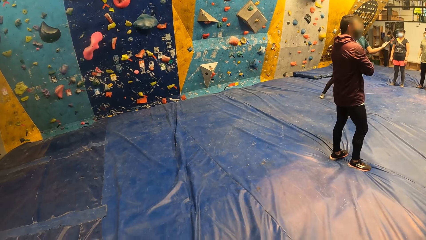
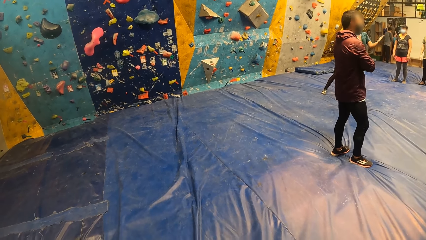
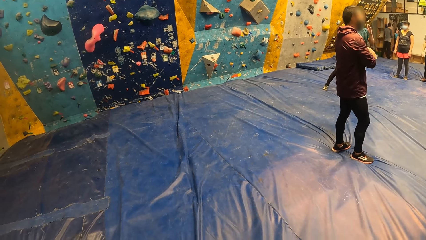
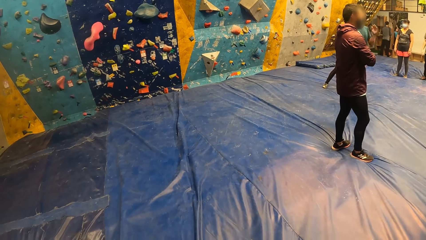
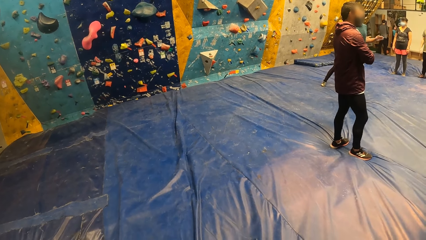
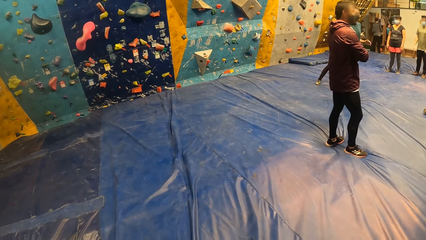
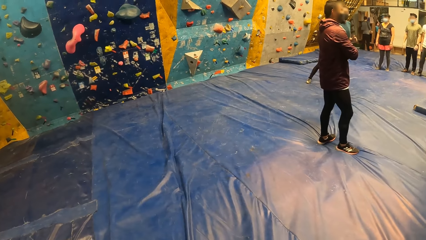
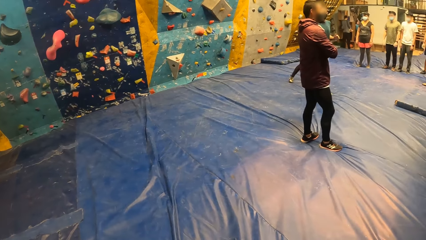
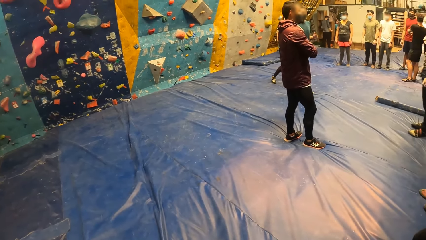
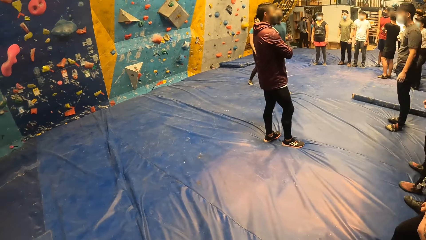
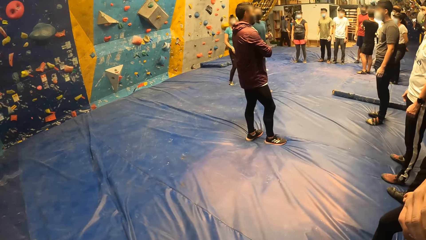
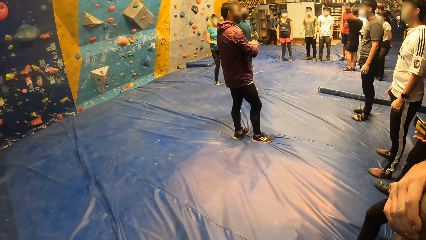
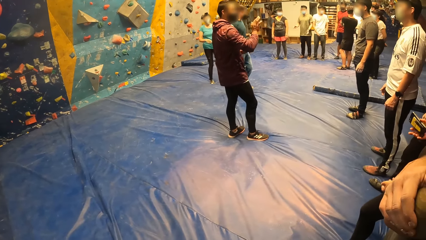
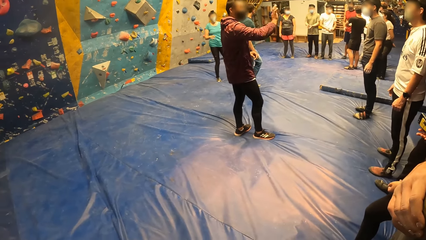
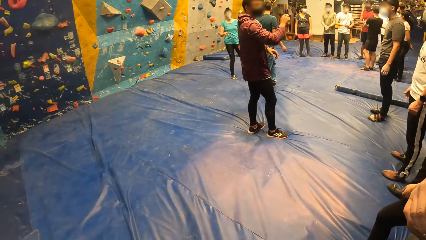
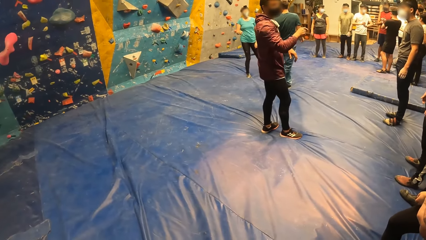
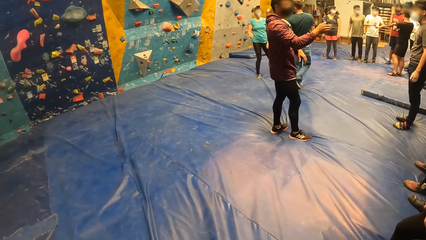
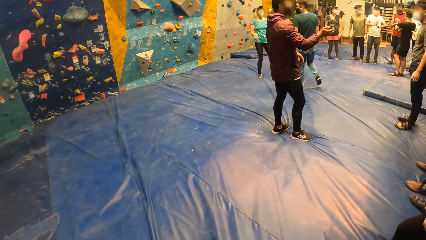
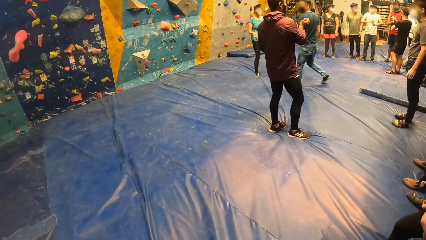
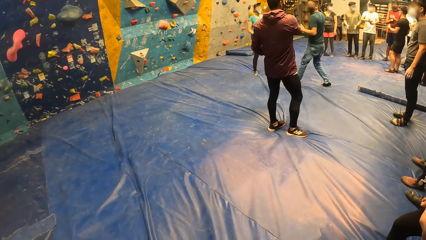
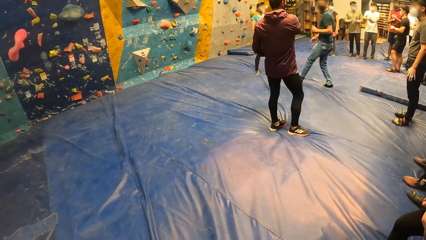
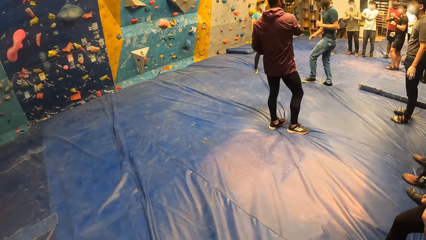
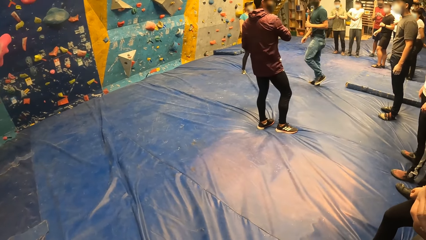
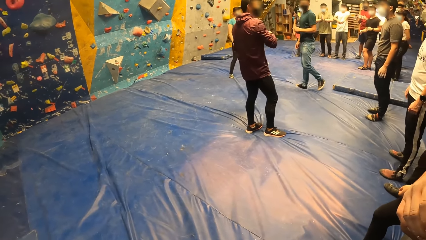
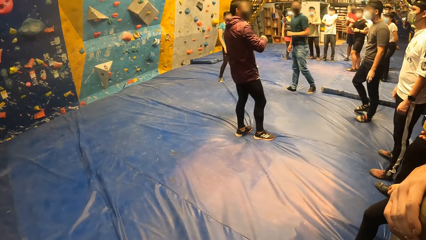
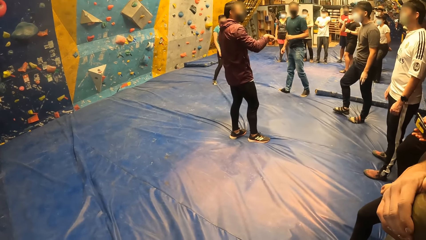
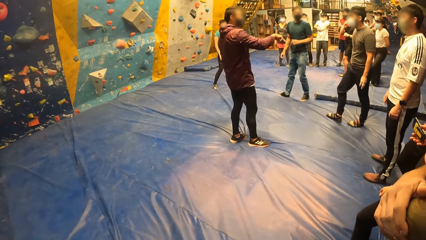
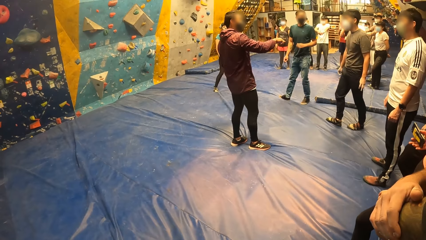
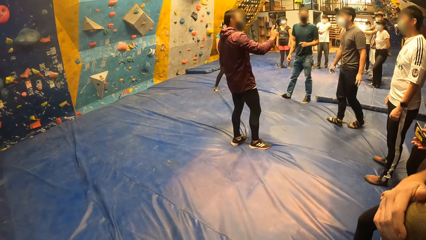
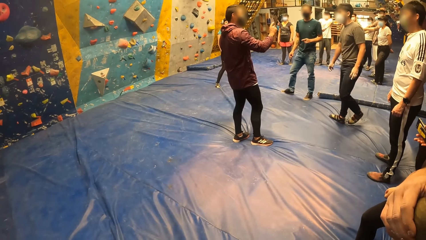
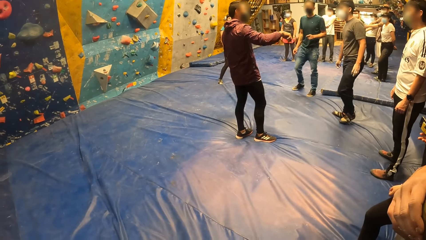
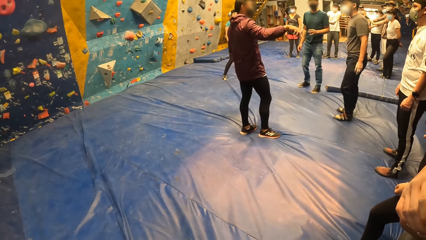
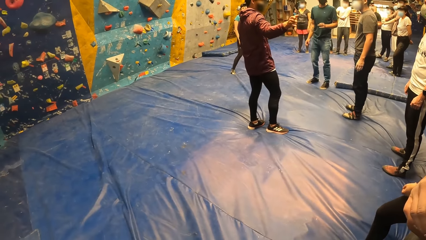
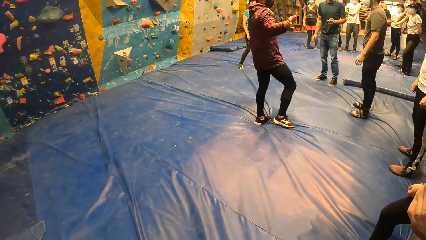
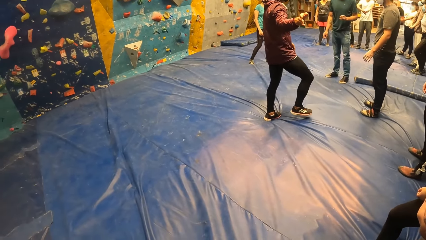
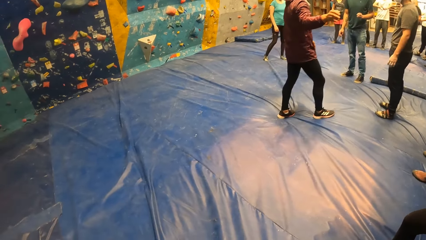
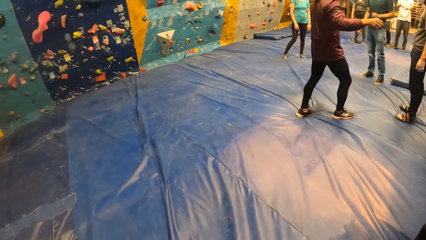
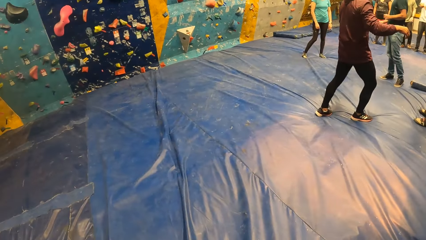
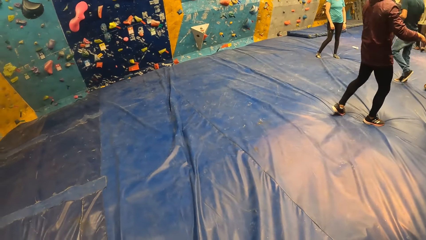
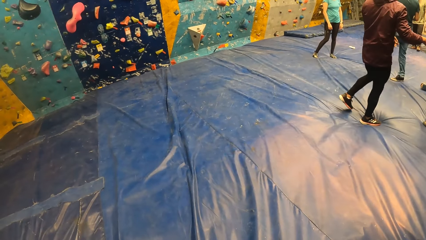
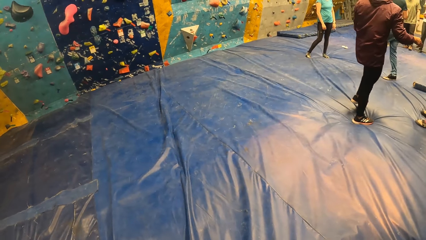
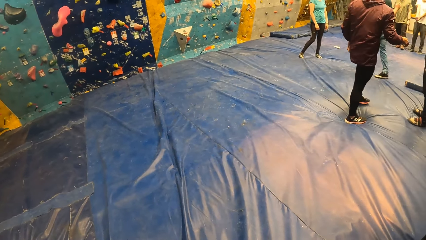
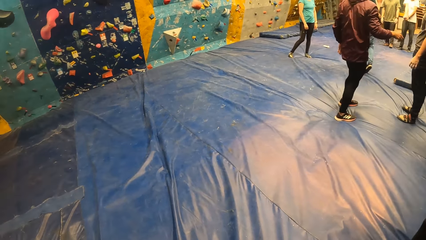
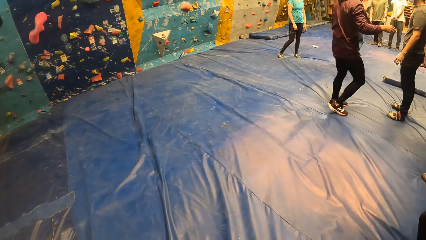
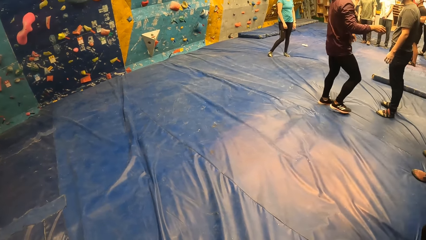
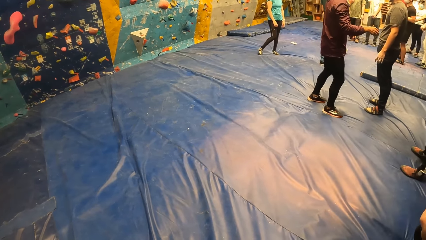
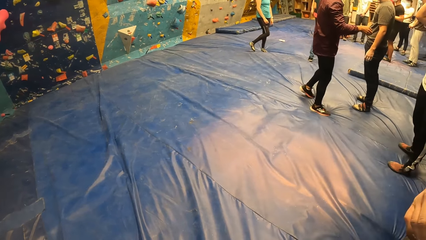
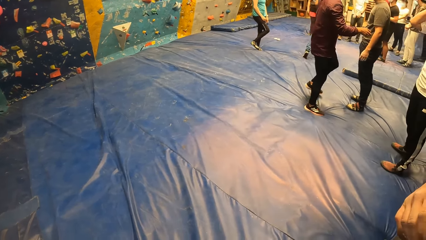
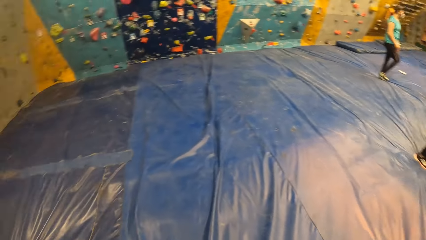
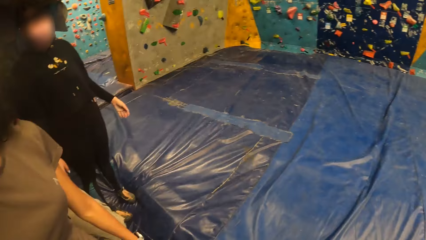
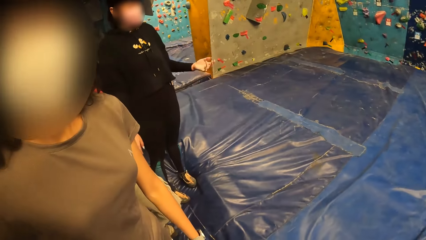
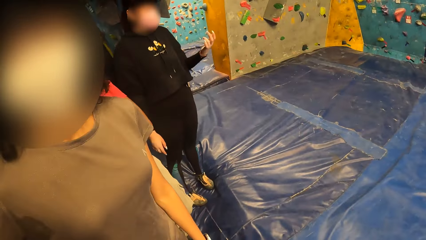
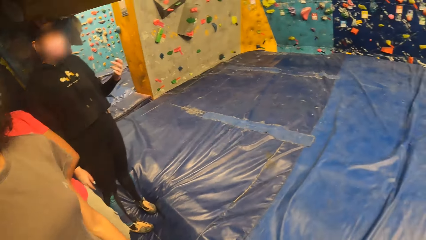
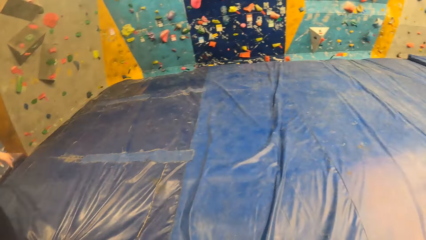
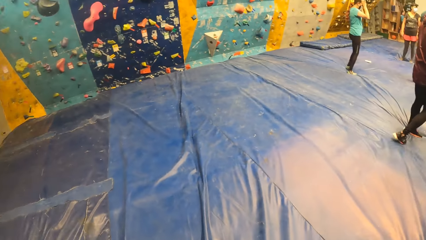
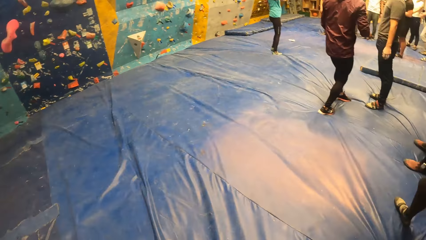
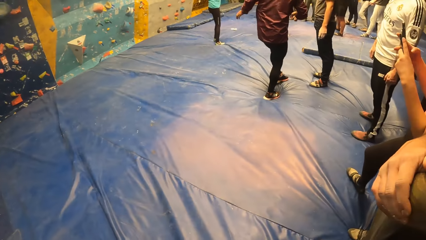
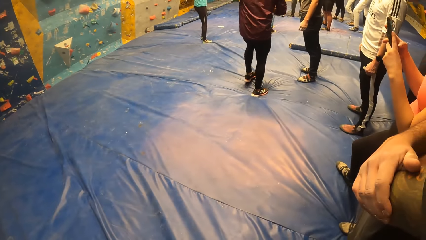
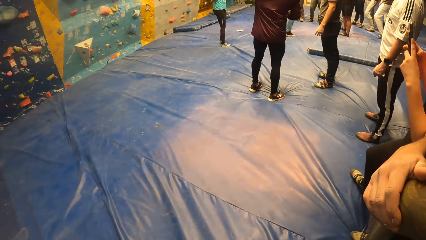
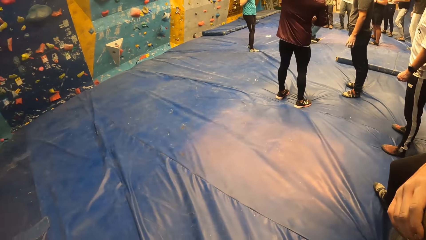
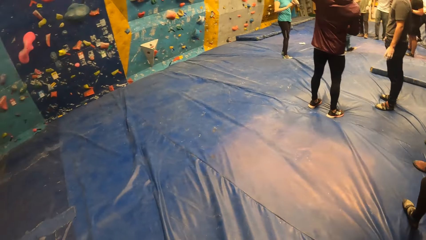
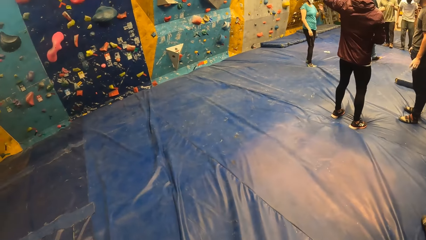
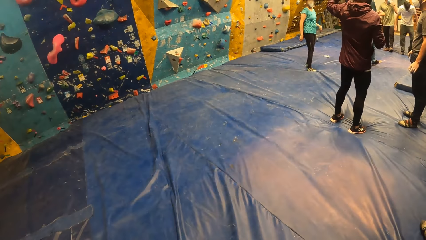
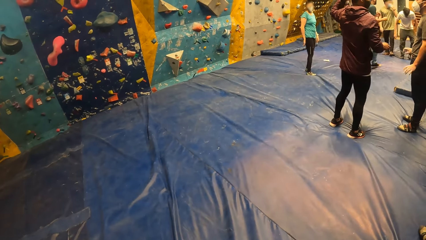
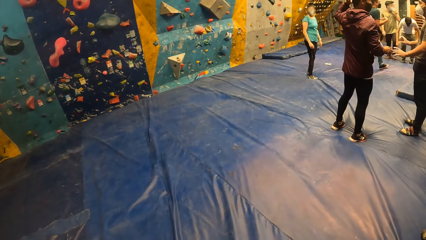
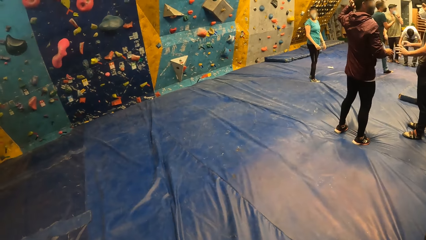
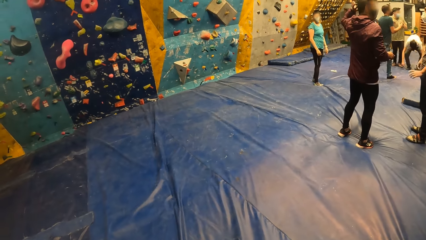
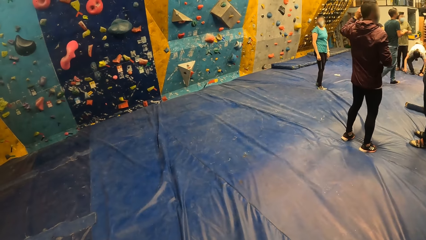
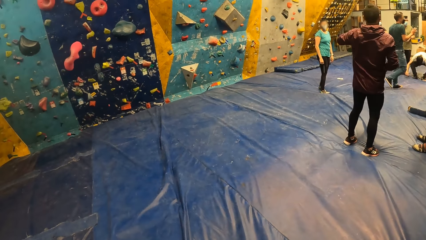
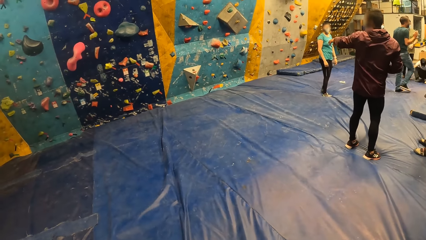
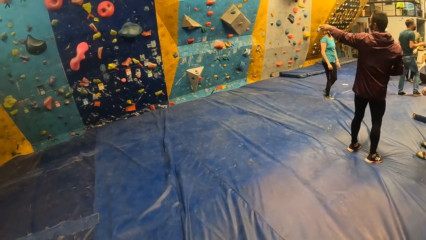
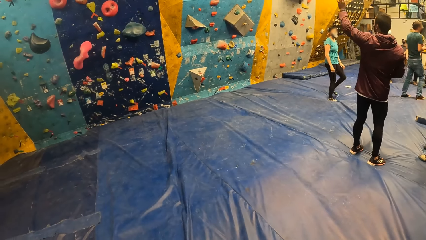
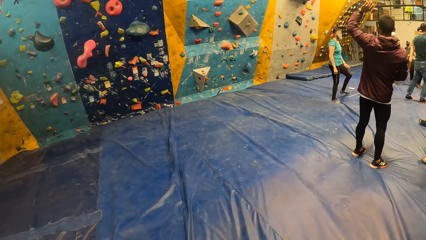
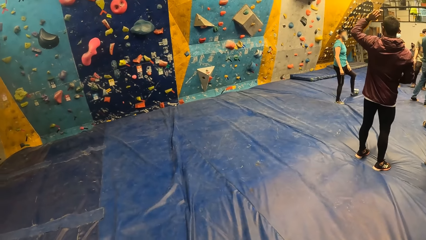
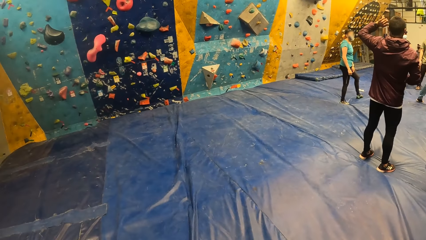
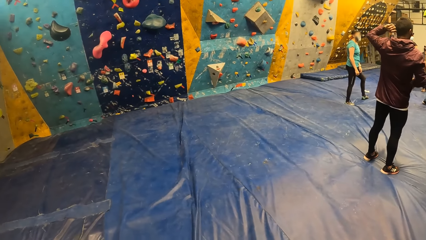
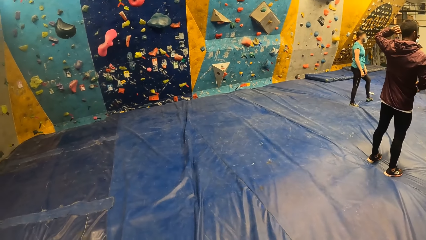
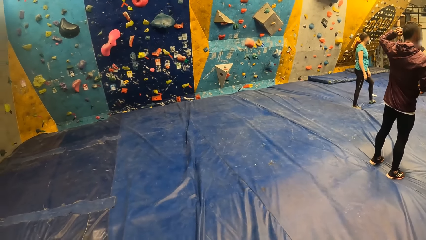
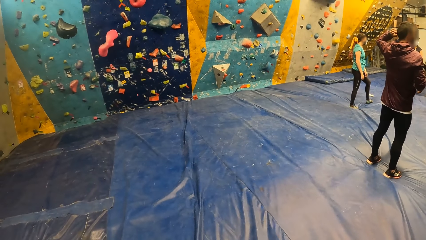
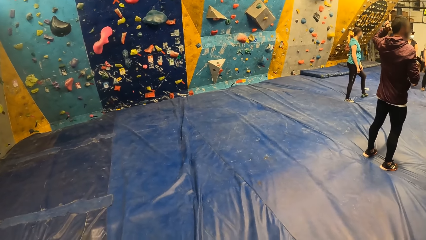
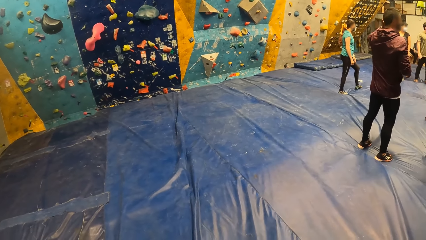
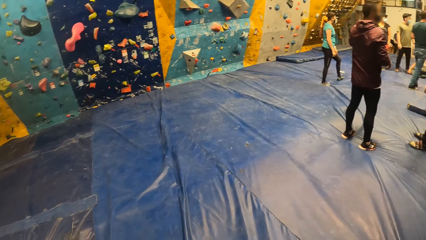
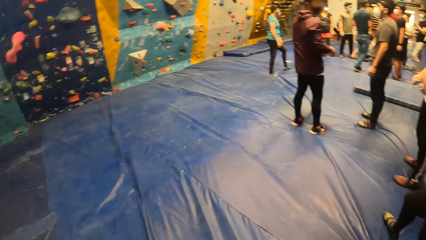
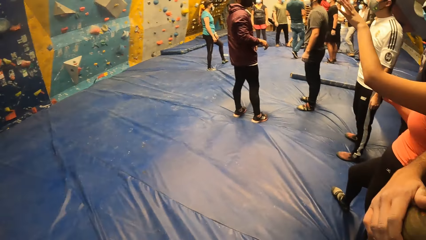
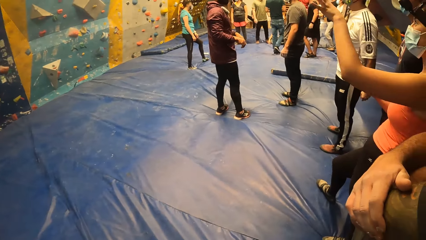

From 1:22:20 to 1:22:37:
A person moves his hand. A man interacts with another man. The camera wearer looks around. The person moves his hand.
